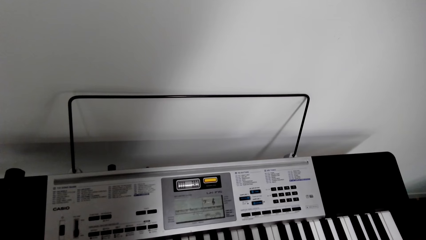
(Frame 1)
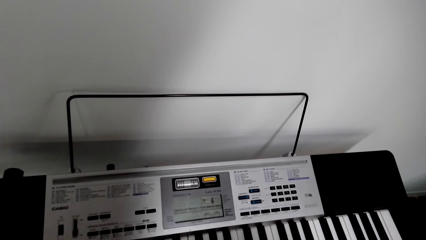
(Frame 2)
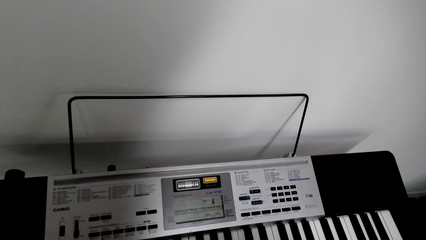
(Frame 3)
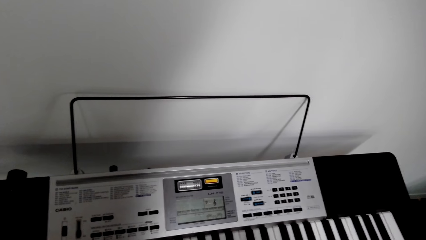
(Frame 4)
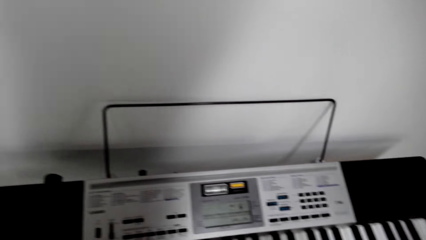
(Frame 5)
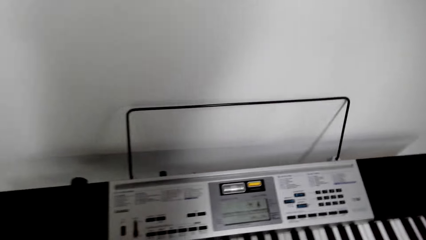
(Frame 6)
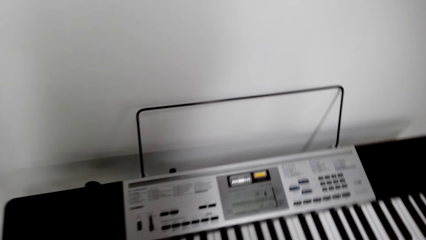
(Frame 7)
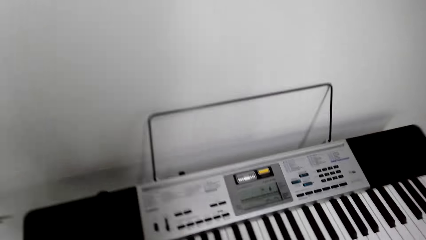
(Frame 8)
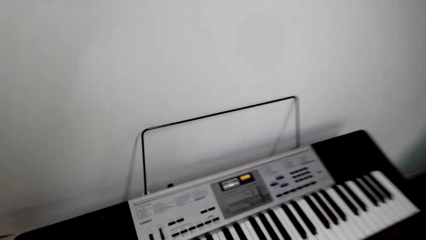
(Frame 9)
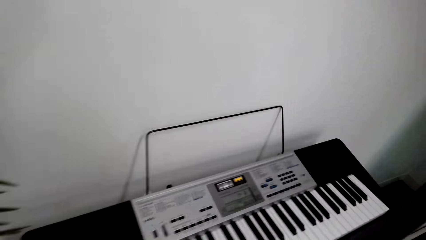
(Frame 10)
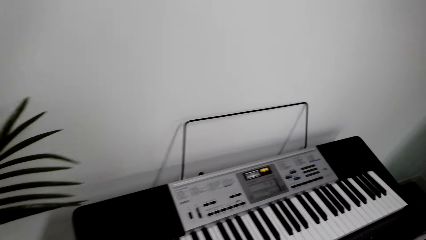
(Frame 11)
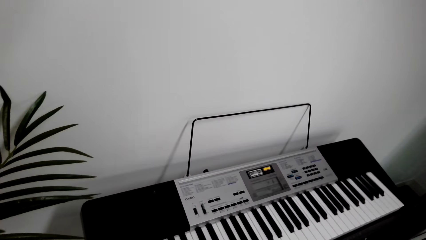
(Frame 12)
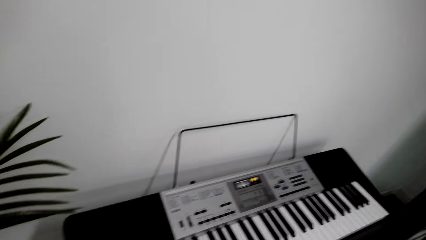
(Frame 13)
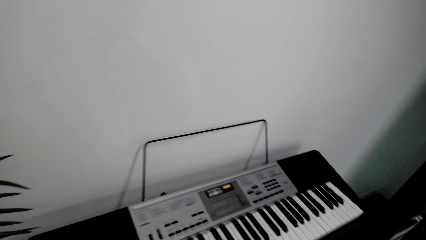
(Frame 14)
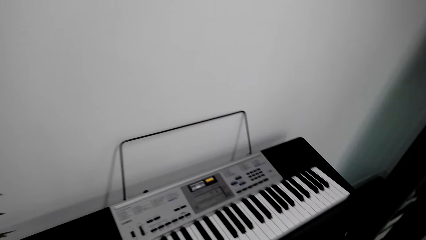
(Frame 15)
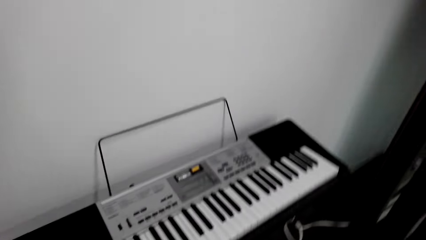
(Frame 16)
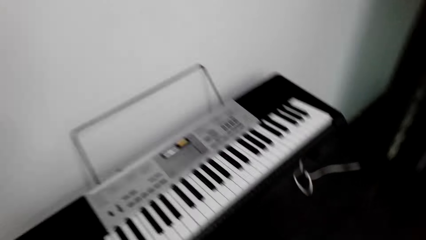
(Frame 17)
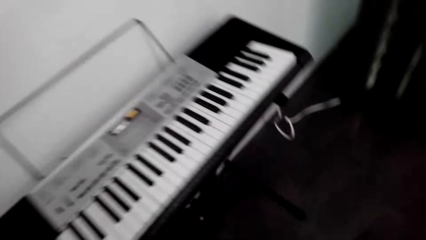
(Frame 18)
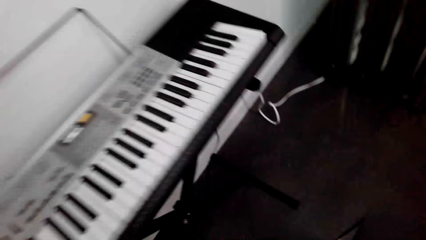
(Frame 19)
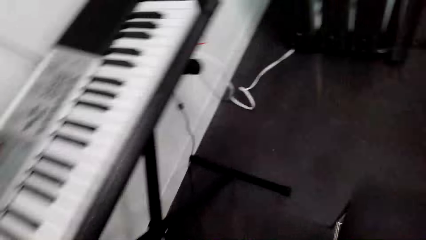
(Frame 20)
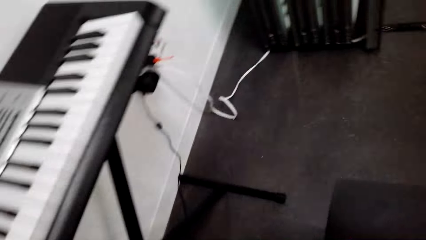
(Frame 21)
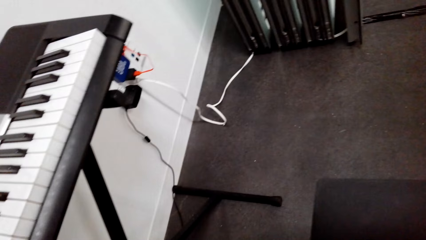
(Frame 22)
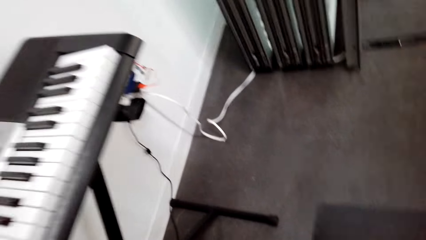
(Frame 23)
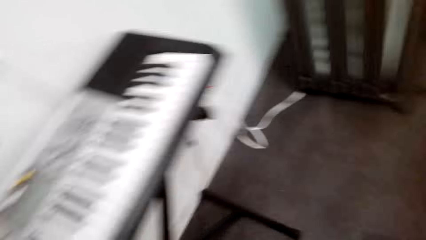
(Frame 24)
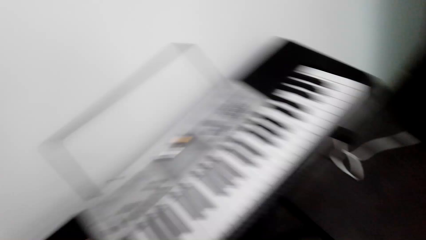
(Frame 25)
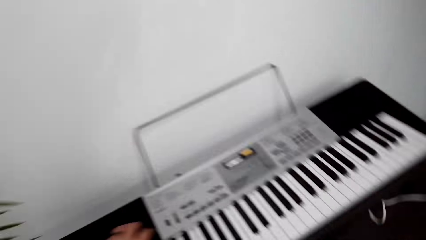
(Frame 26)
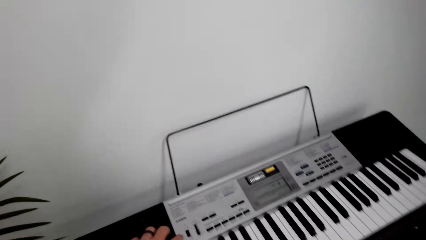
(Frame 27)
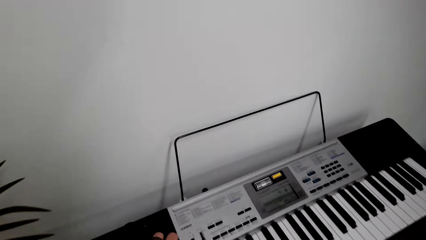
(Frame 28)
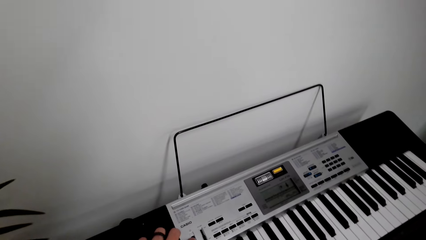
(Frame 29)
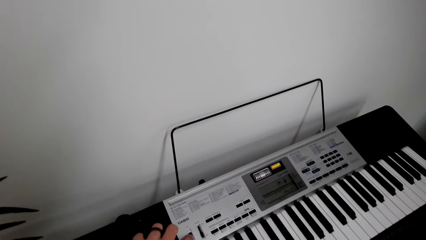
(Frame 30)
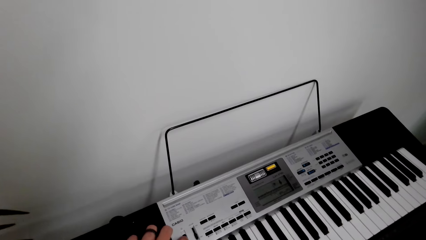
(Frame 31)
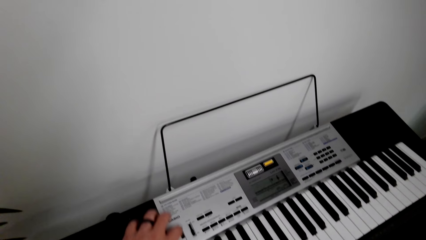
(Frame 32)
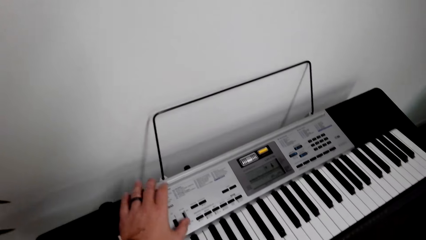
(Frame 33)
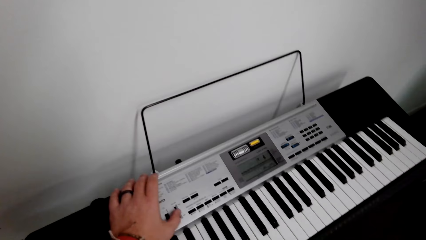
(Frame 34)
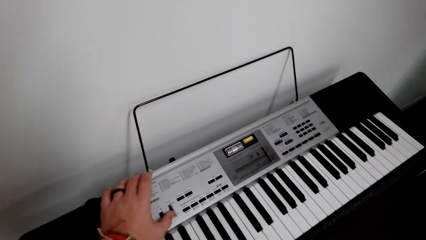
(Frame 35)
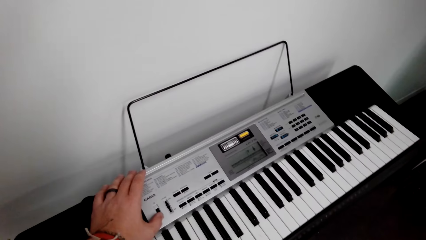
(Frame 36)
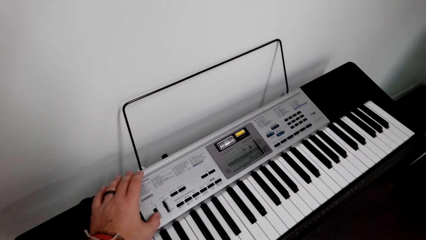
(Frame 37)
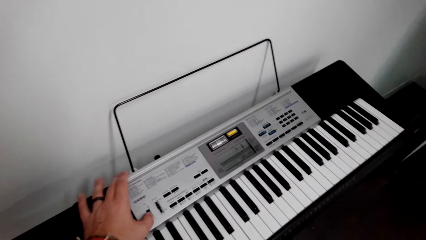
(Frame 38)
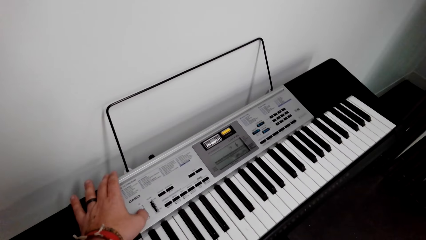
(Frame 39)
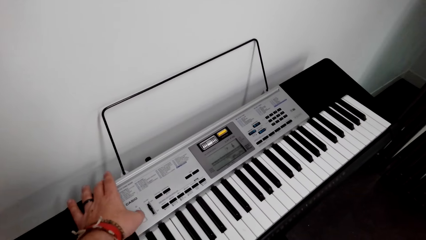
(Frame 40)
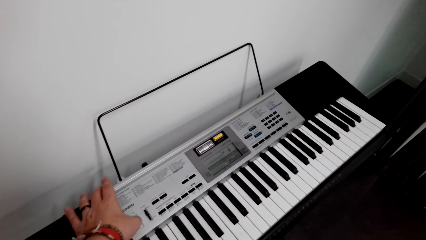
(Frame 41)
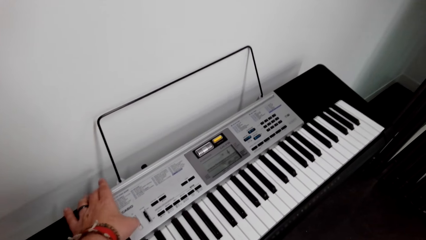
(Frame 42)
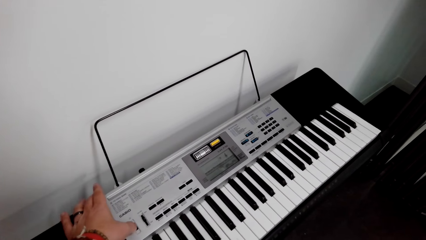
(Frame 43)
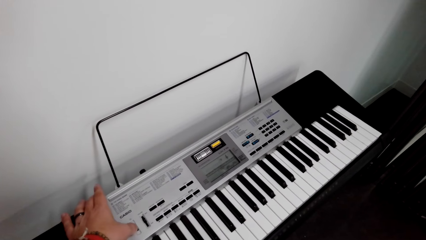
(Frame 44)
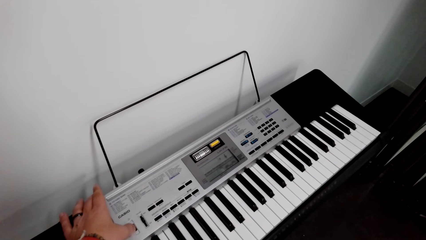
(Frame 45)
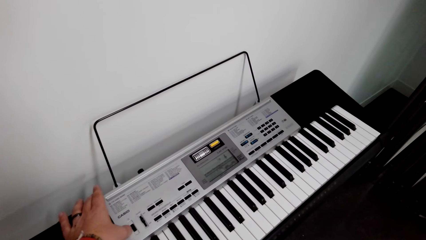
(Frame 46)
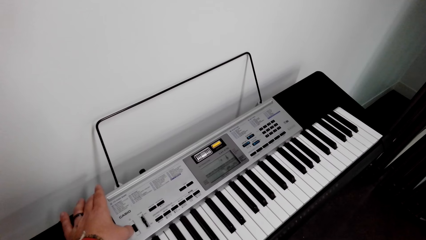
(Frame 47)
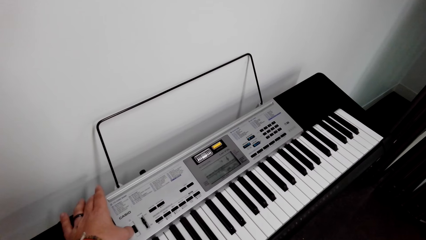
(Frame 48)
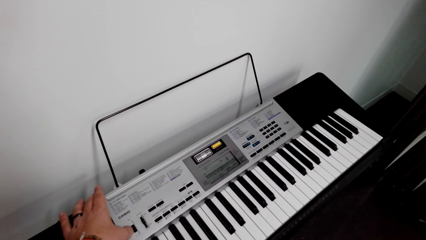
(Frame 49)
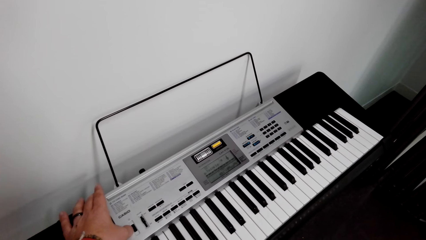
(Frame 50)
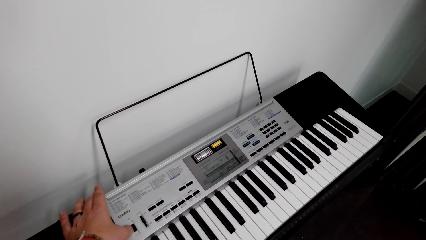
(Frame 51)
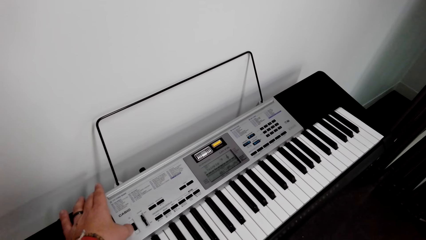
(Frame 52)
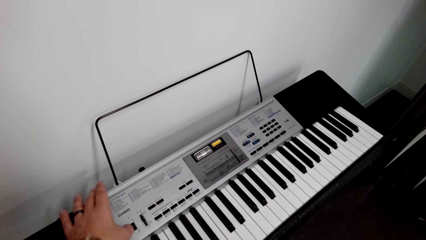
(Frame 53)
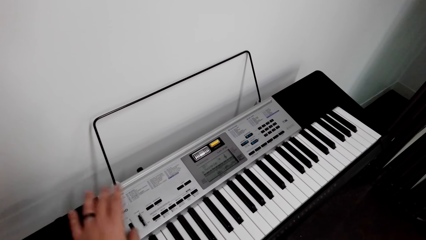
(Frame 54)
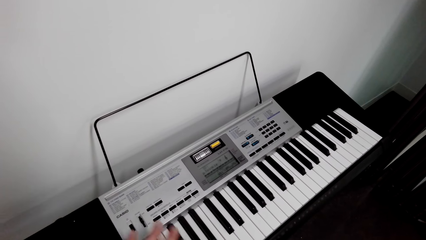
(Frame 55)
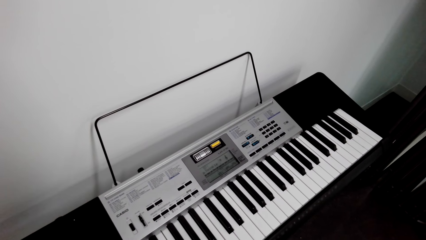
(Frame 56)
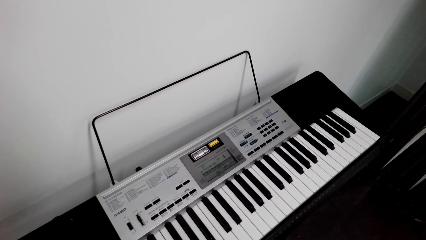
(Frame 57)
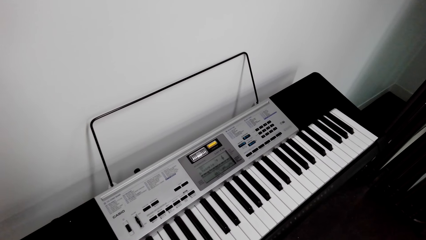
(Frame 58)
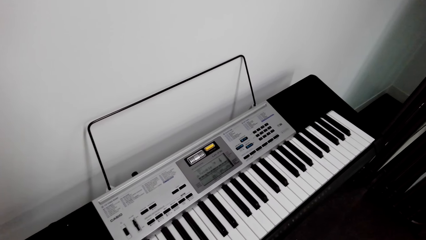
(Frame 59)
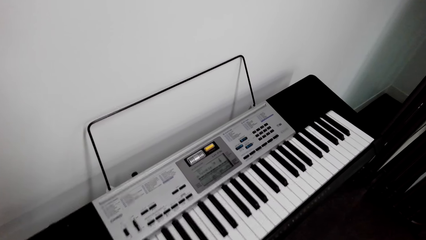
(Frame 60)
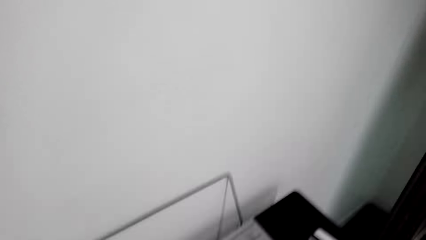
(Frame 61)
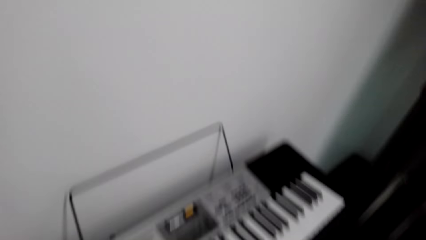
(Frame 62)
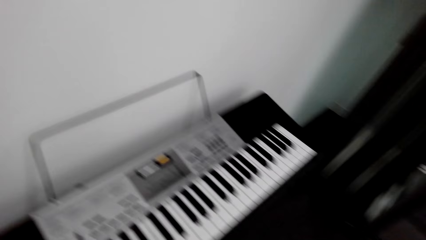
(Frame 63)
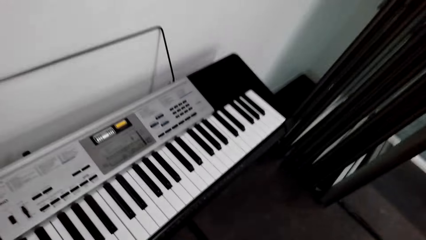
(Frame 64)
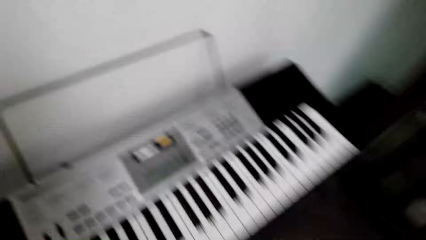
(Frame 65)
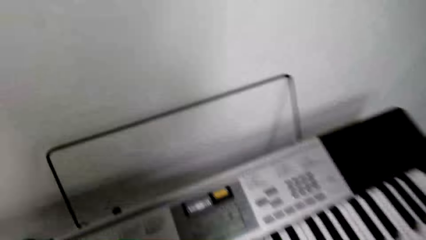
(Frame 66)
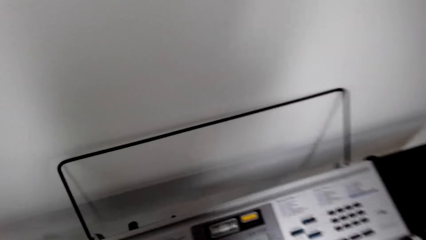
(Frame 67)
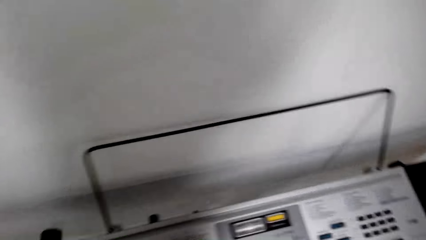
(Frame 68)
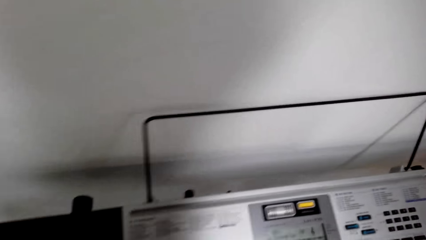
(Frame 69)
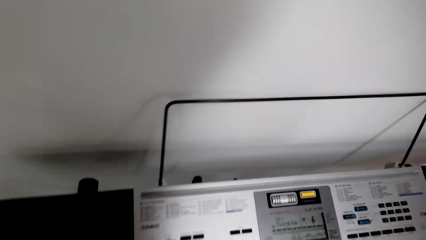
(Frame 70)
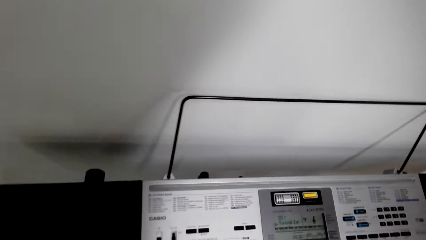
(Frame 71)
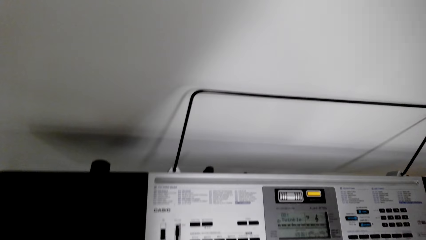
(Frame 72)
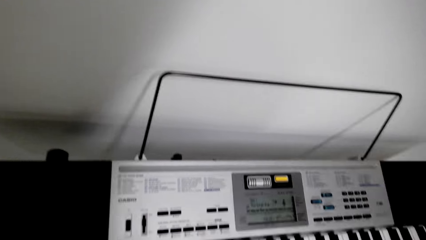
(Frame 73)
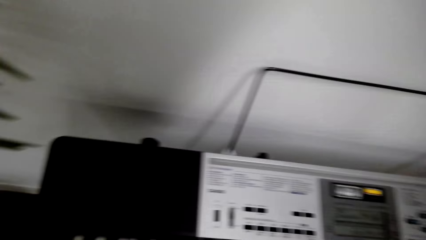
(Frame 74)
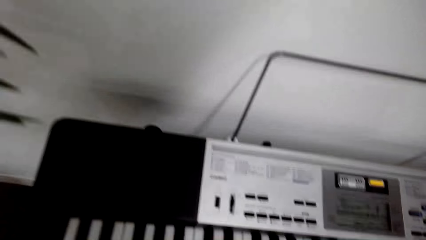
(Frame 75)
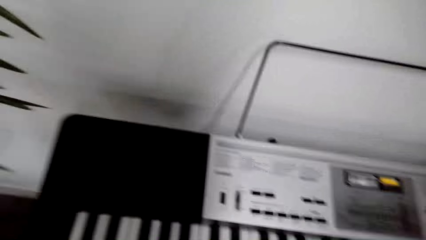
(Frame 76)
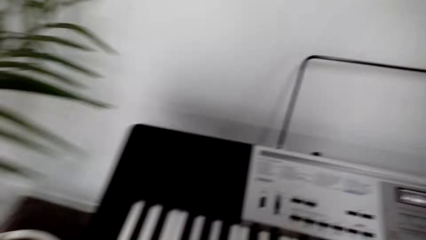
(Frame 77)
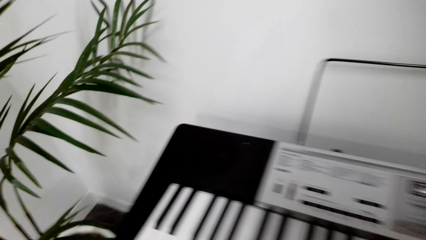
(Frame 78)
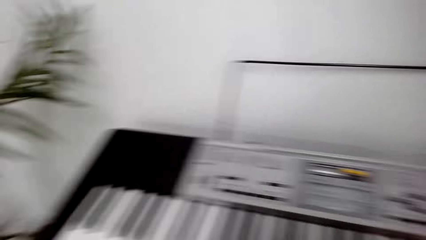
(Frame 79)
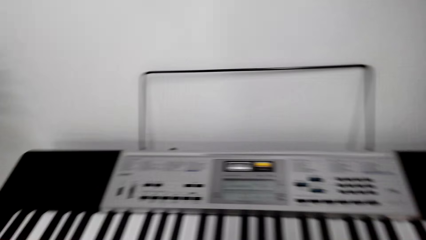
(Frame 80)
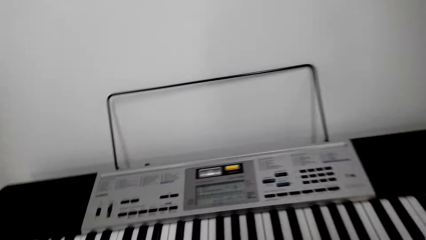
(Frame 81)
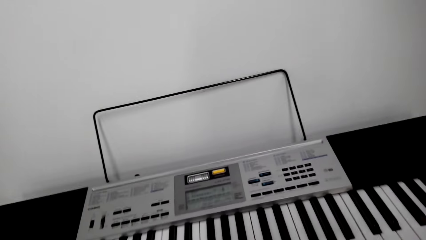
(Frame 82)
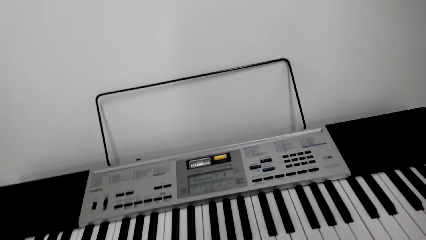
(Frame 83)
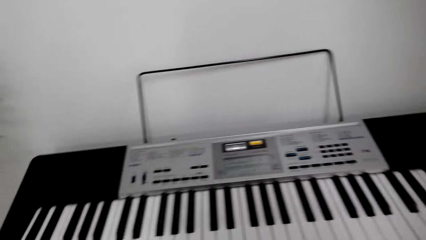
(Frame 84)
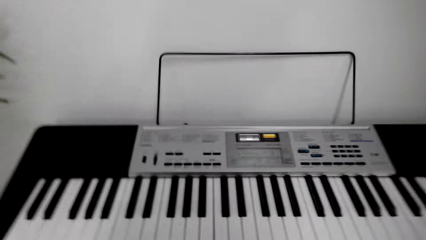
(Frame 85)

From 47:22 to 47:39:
The camera wearer moves beside the piano. They adjust a key on the piano. They press a button on the piano. They remove the left hand from the key. They play the piano. They sit beside the piano. They move the head.
